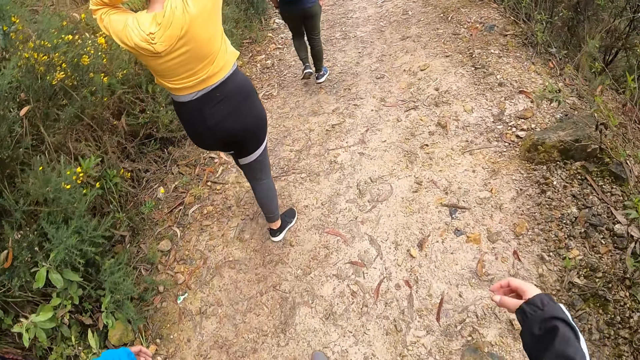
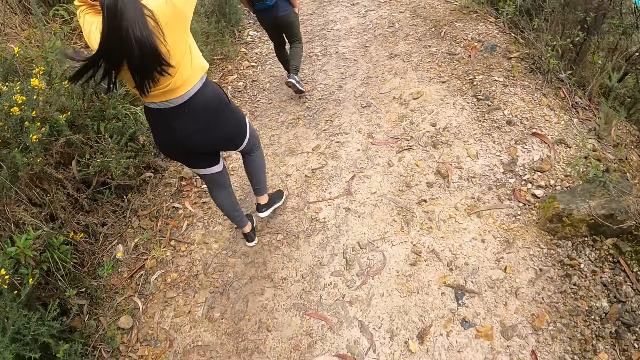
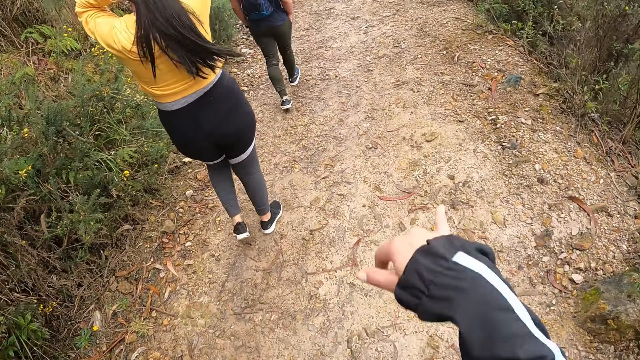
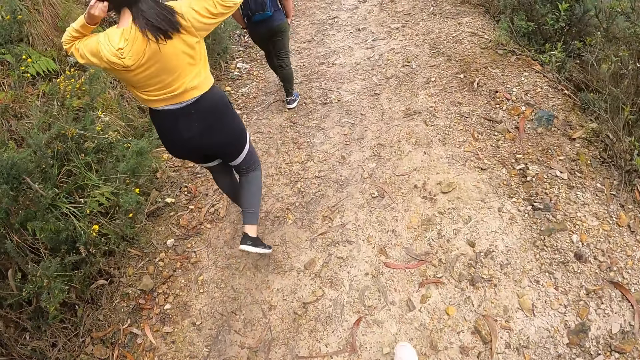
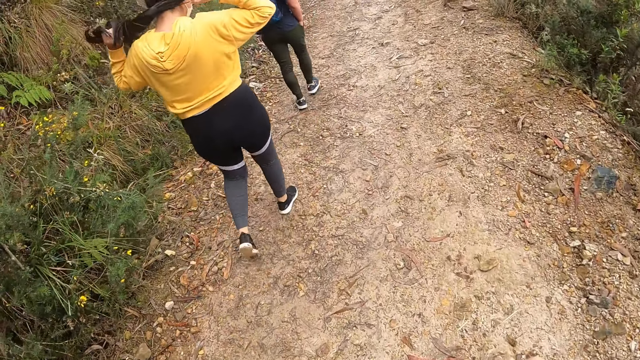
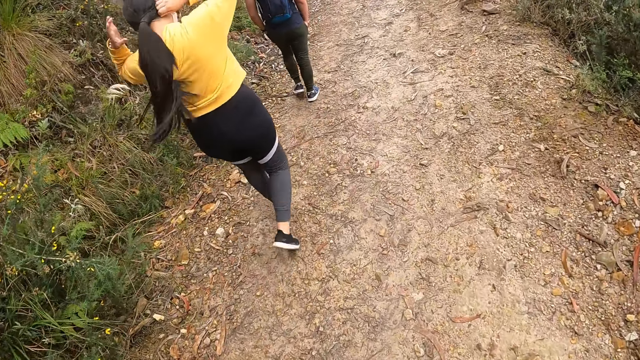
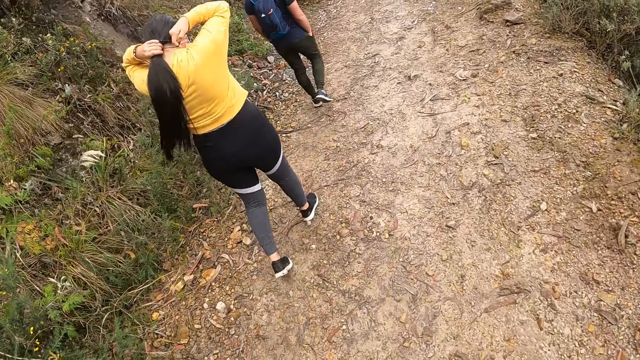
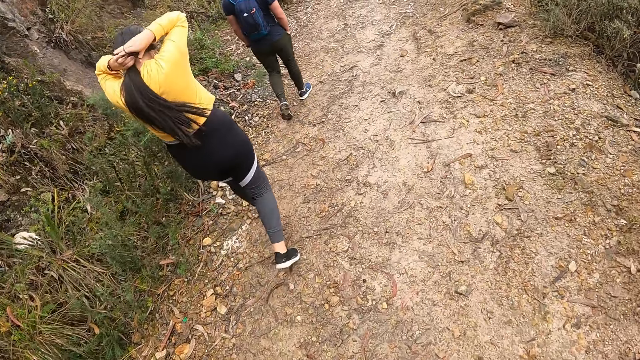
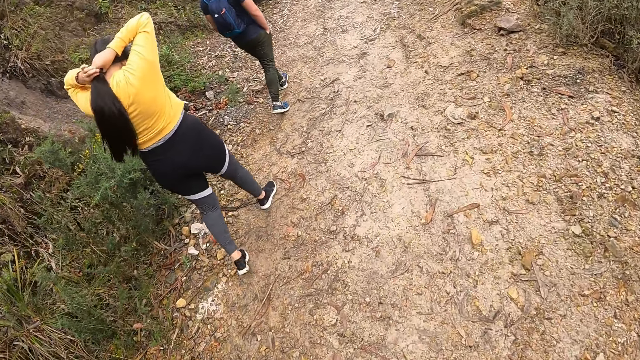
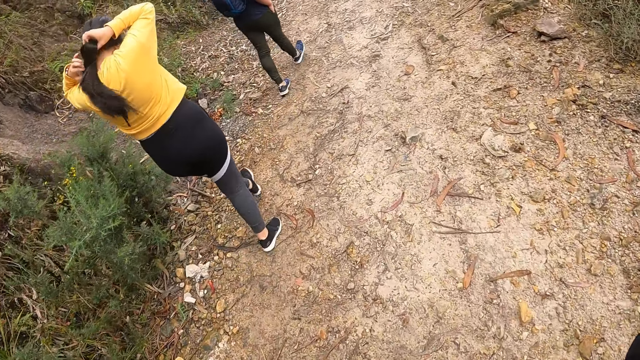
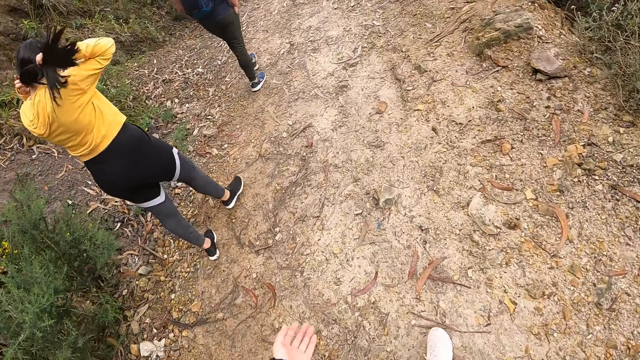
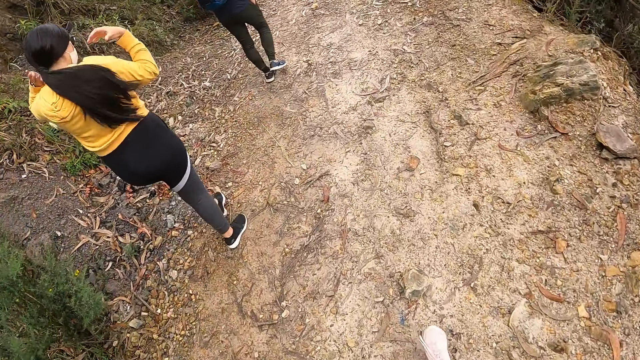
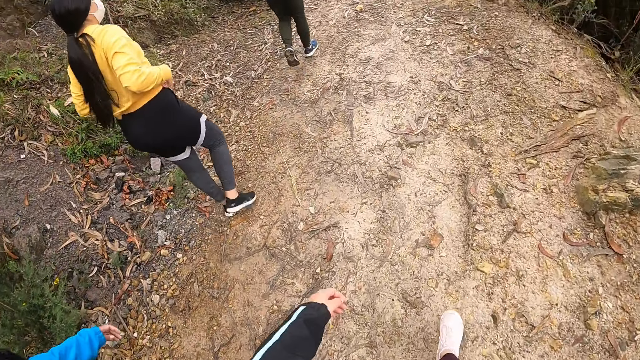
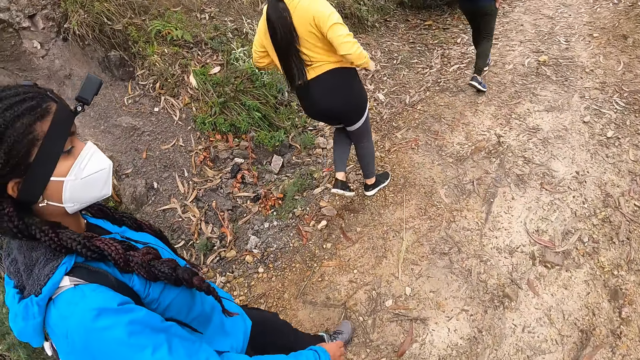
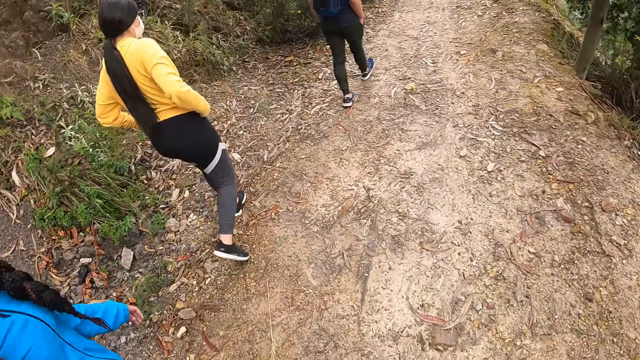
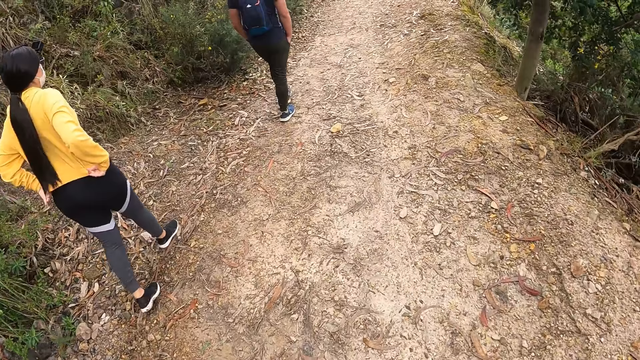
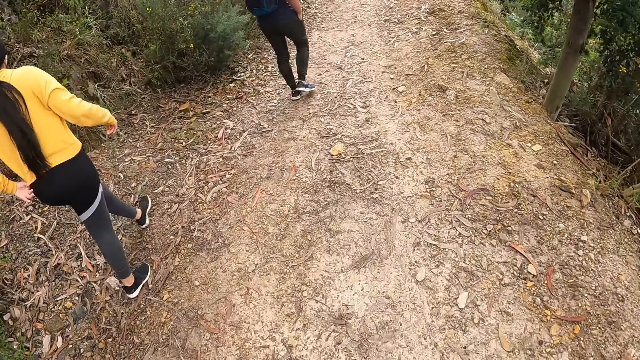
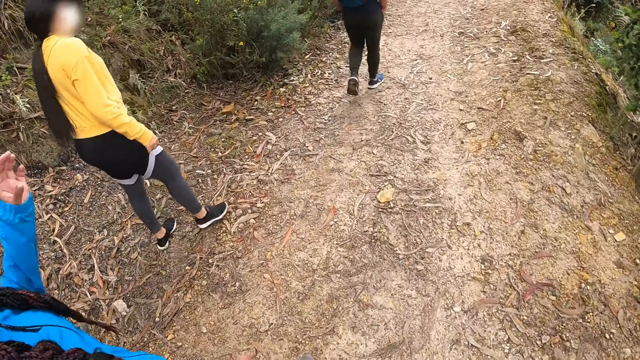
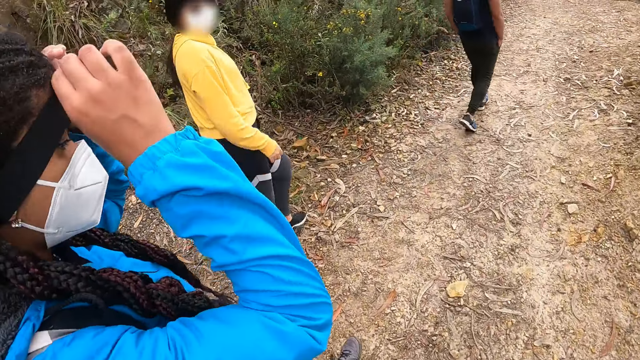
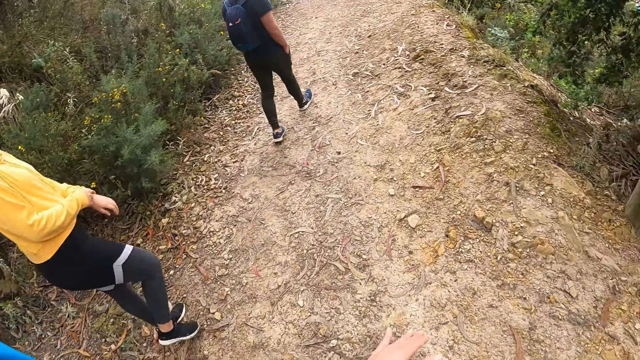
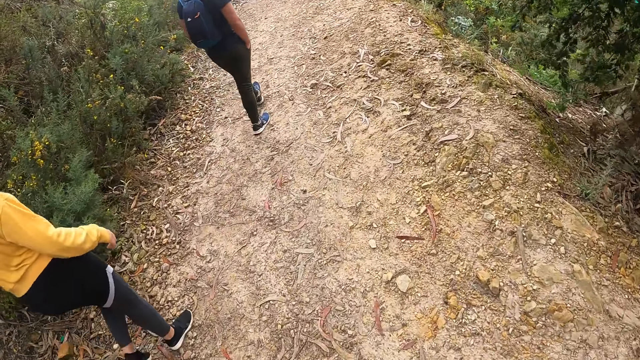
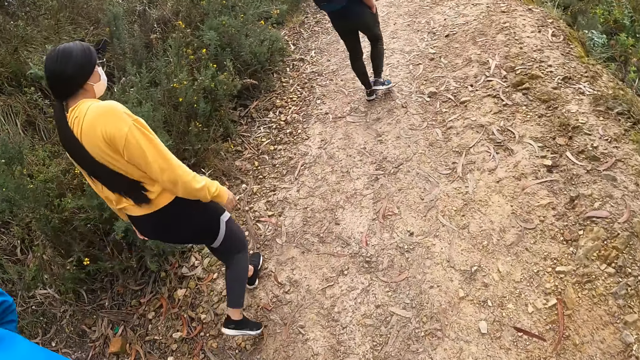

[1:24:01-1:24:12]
The camera wearer sways the right hand. They sway it again. They walk around. They raise the left hand. They sway the left hand. They look at a woman. They look around. They raise the left hand. The woman raises both hands.

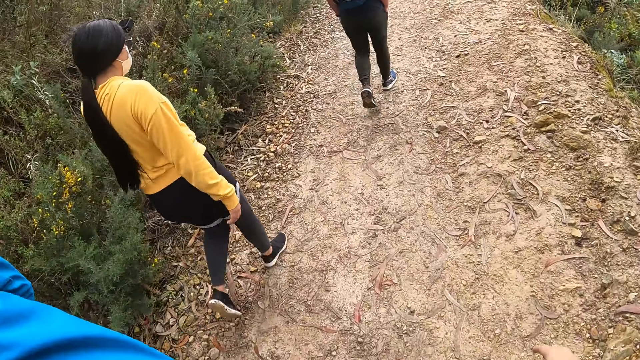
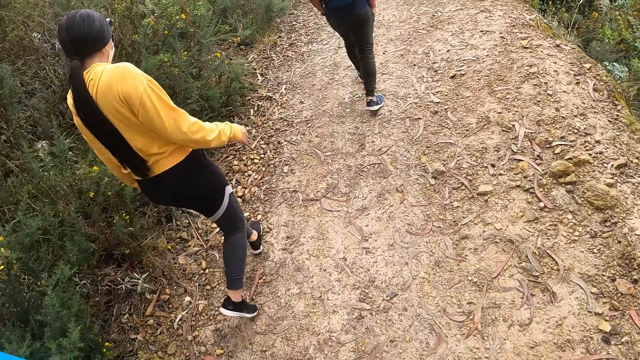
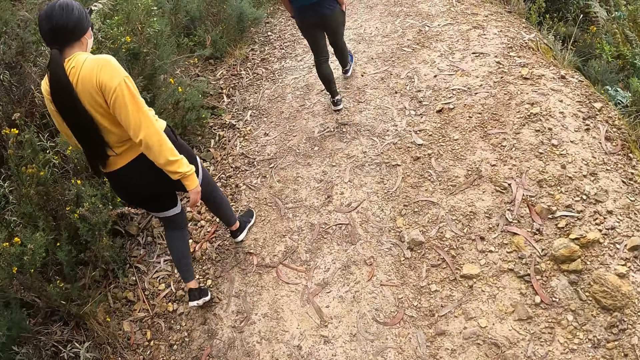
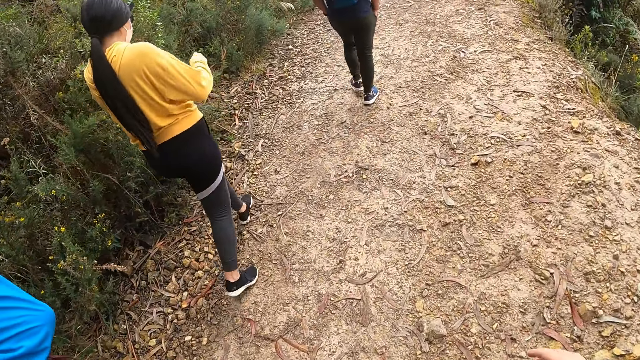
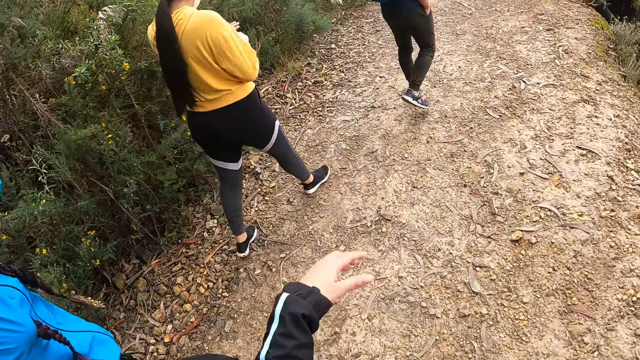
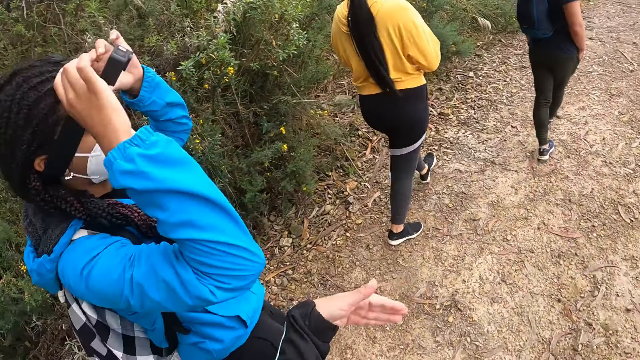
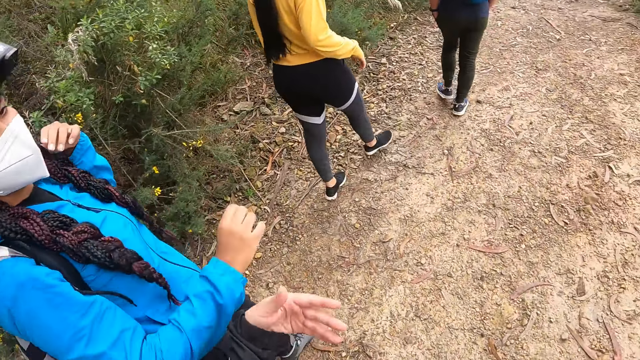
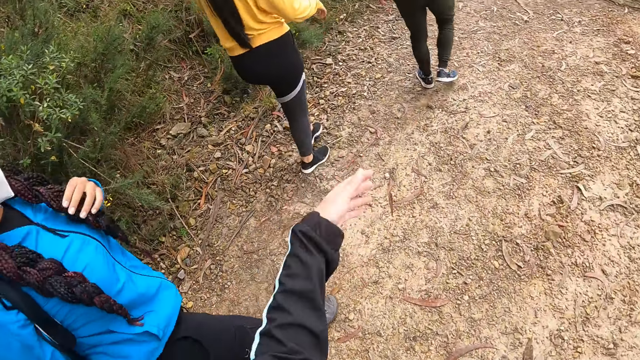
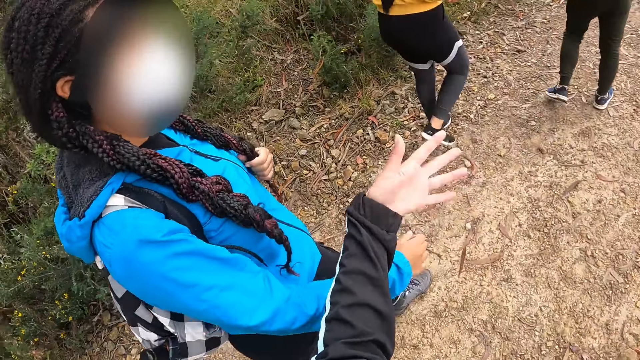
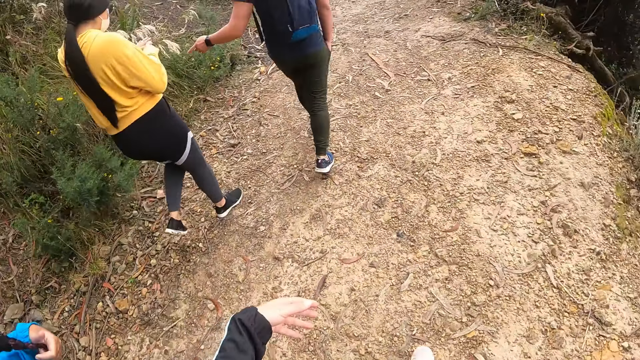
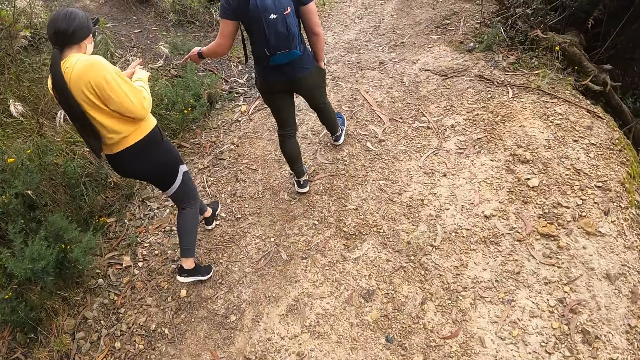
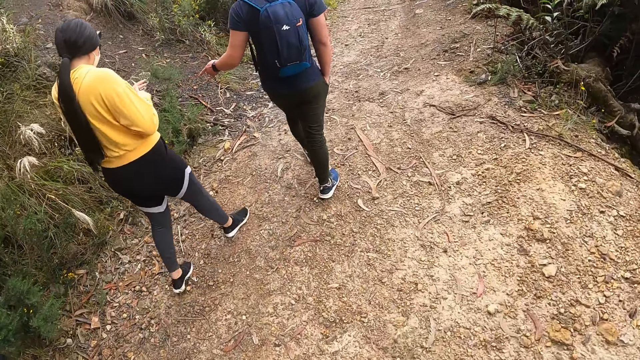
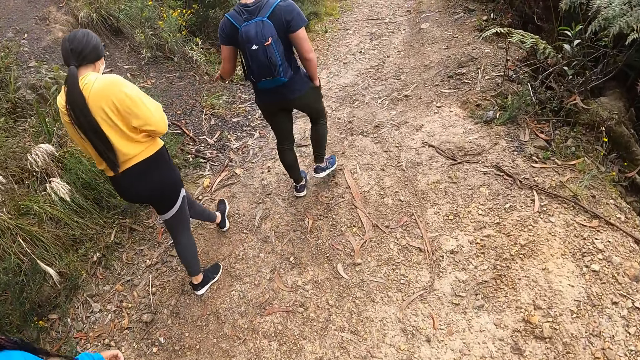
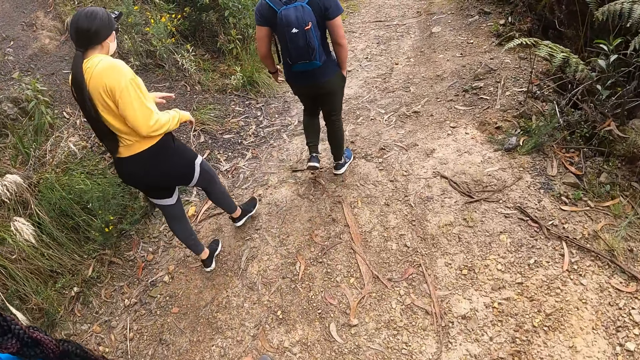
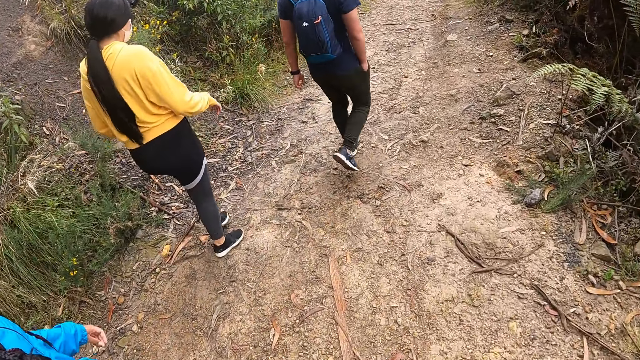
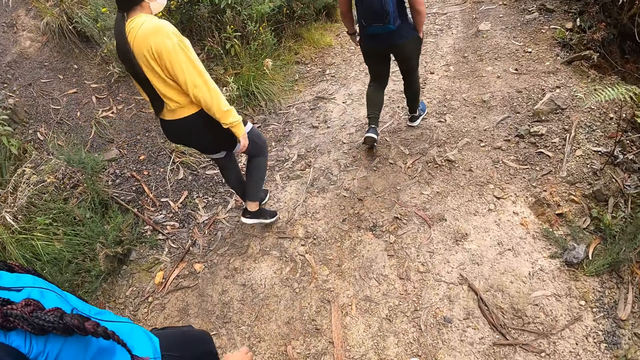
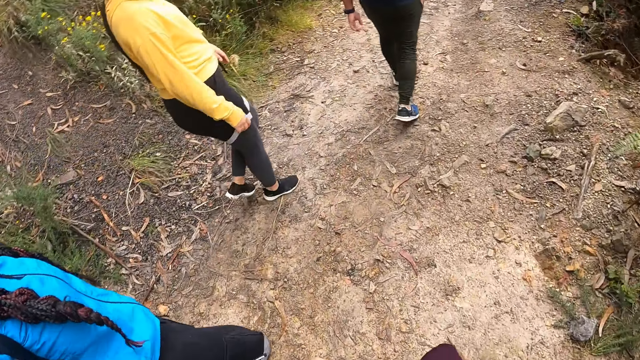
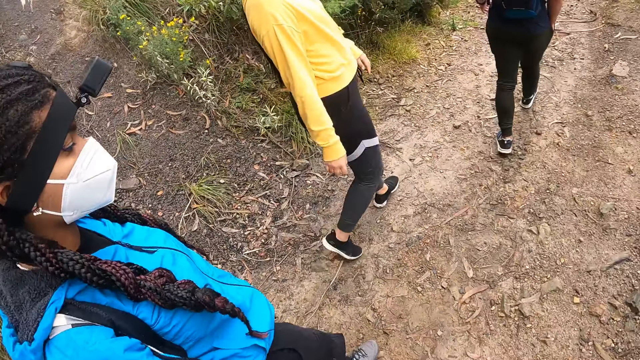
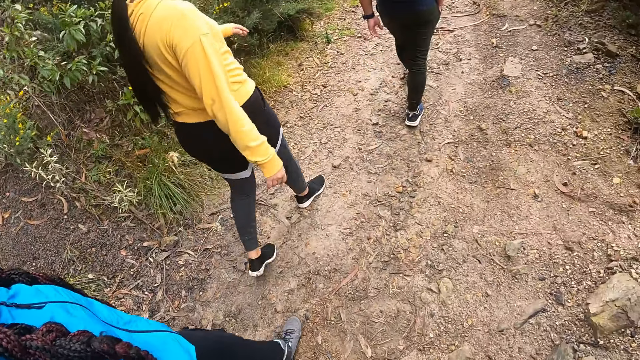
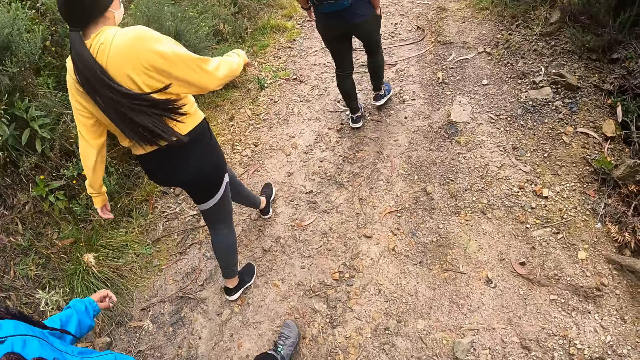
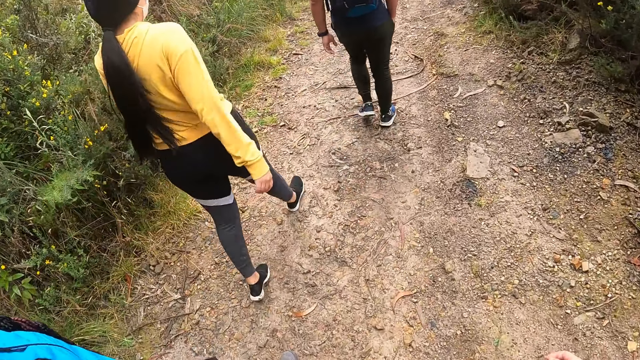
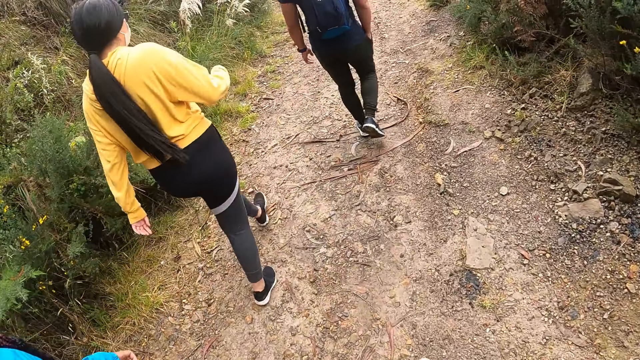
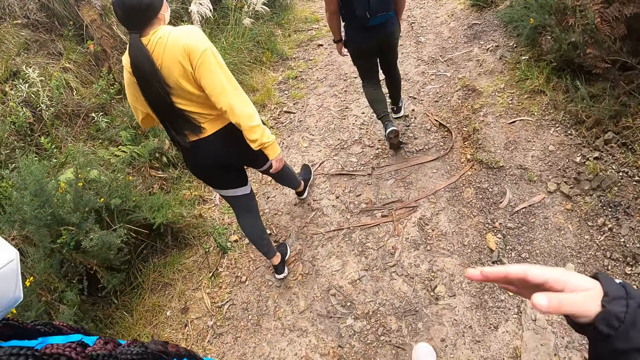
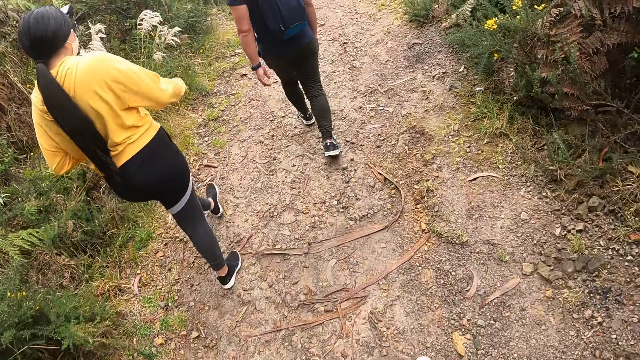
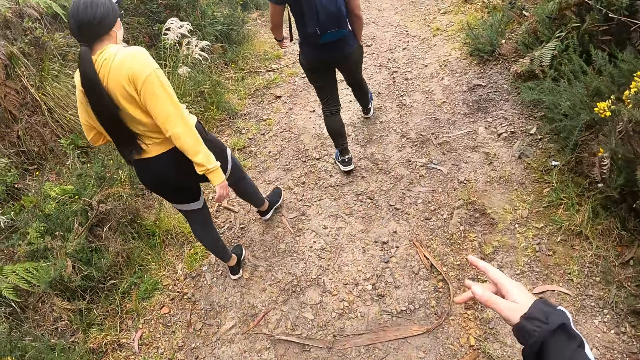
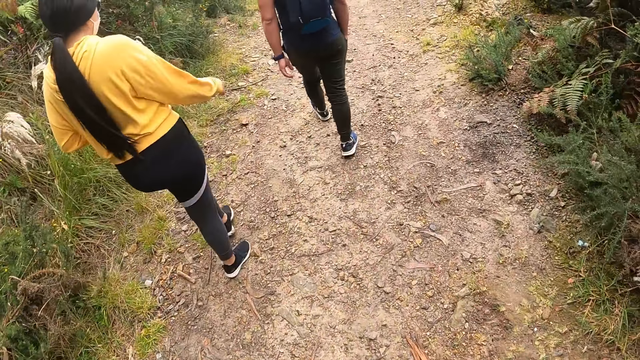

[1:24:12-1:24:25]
The camera wearer walks around. They sway the left hand. A woman drops her hands. The camera wearer sways the right hand. They sway it again.
